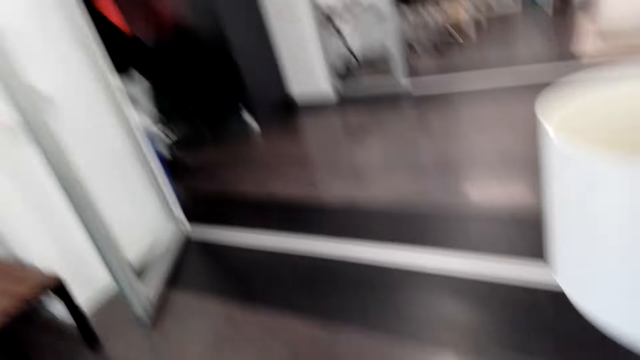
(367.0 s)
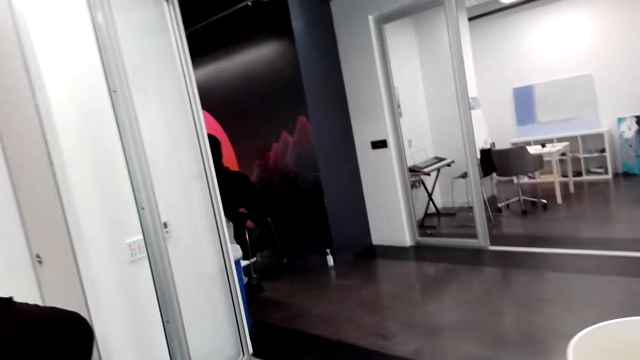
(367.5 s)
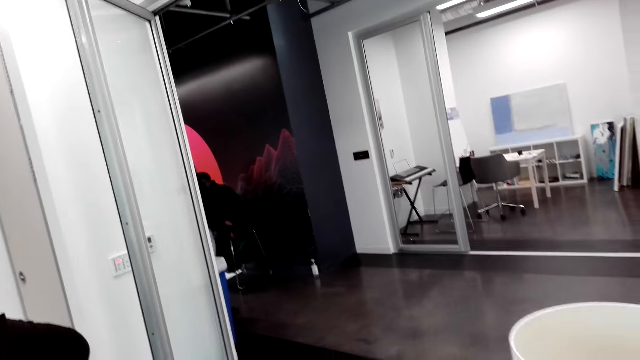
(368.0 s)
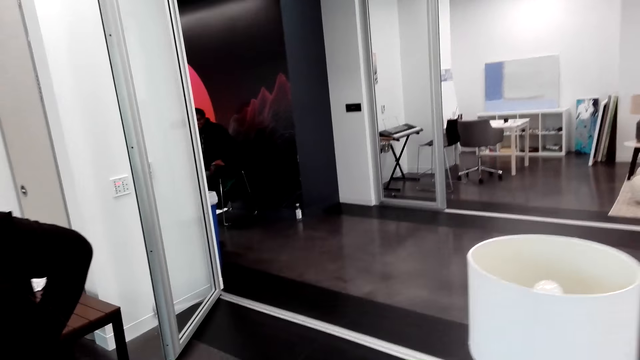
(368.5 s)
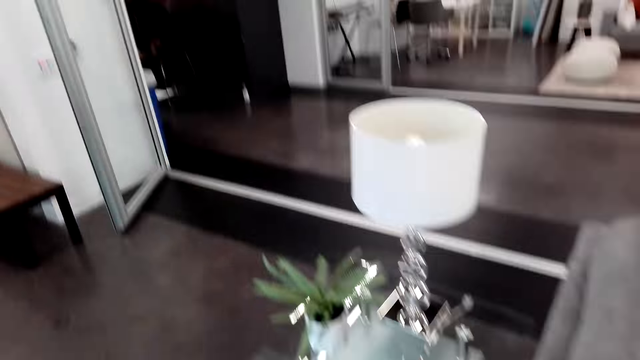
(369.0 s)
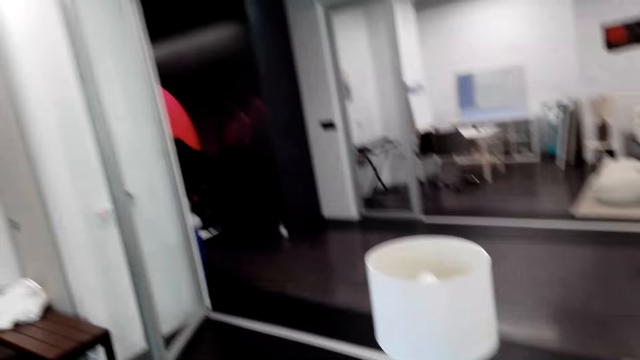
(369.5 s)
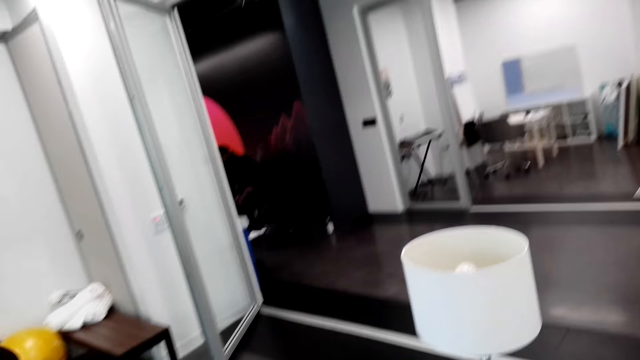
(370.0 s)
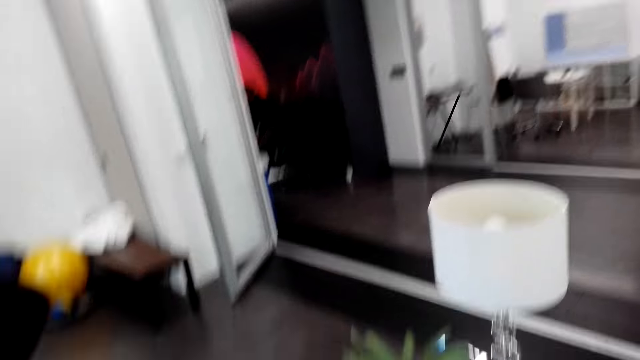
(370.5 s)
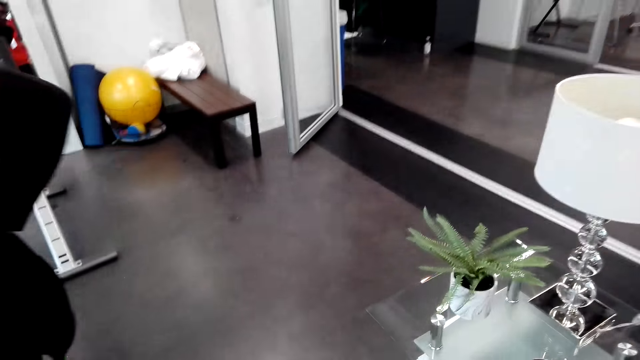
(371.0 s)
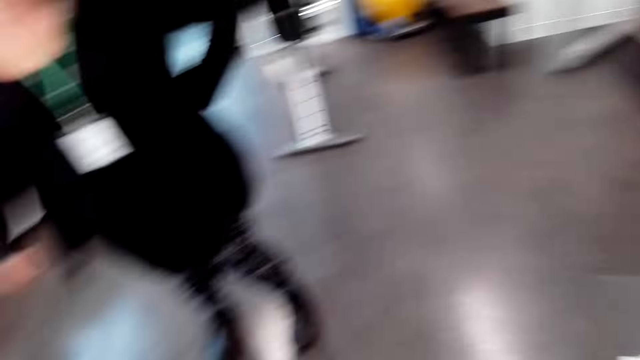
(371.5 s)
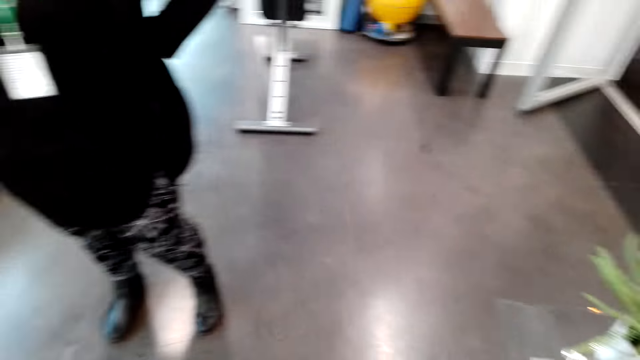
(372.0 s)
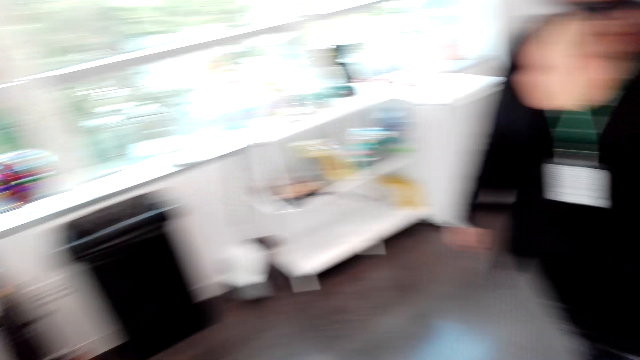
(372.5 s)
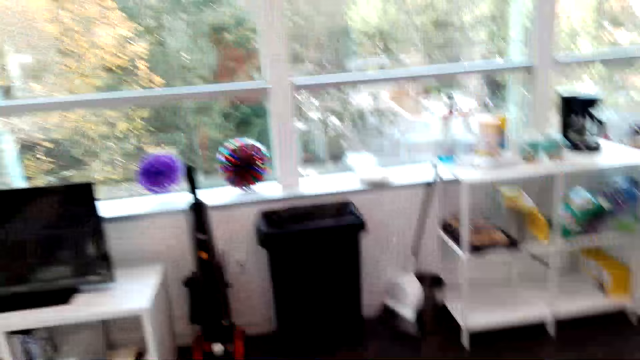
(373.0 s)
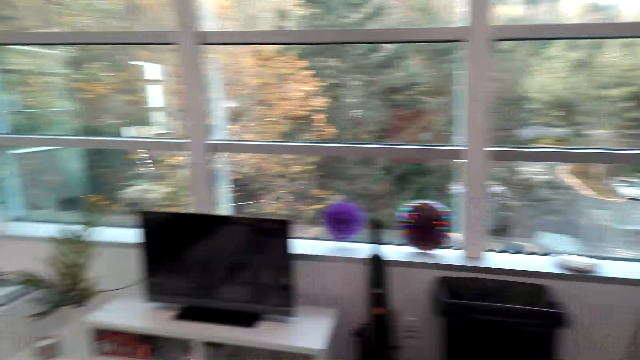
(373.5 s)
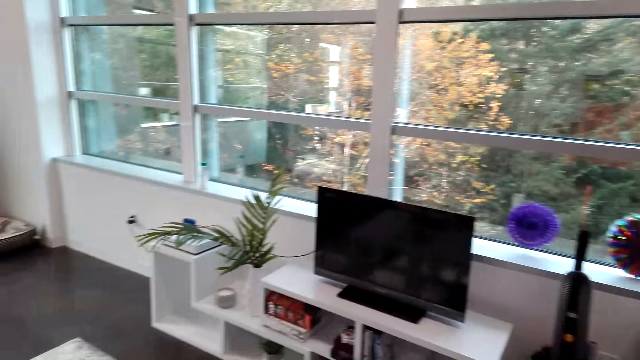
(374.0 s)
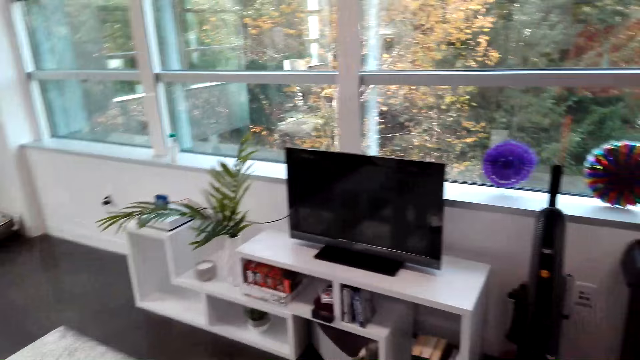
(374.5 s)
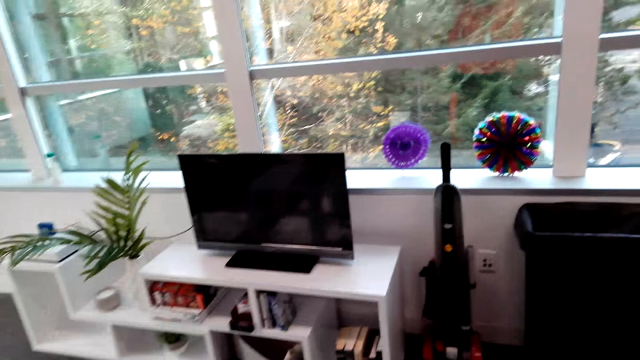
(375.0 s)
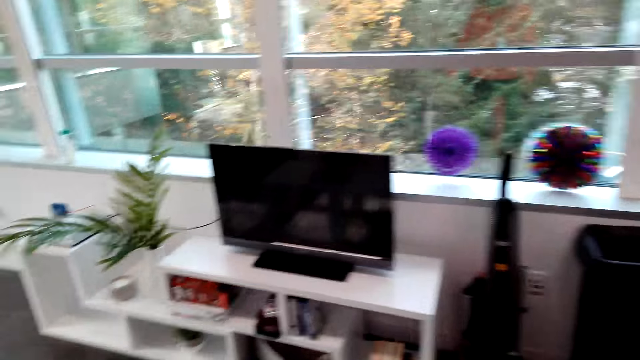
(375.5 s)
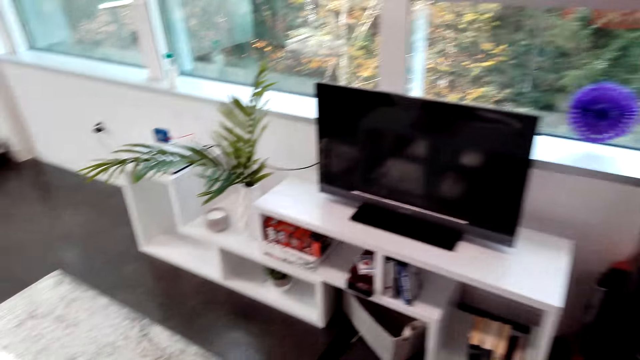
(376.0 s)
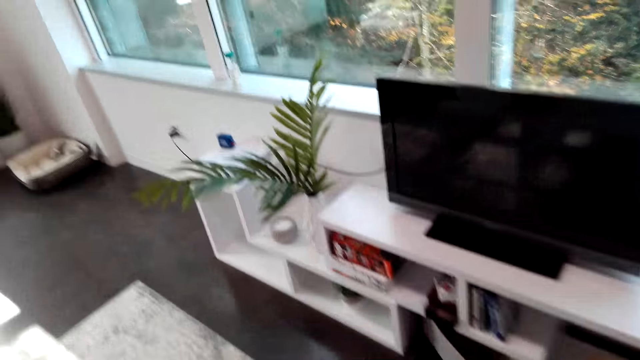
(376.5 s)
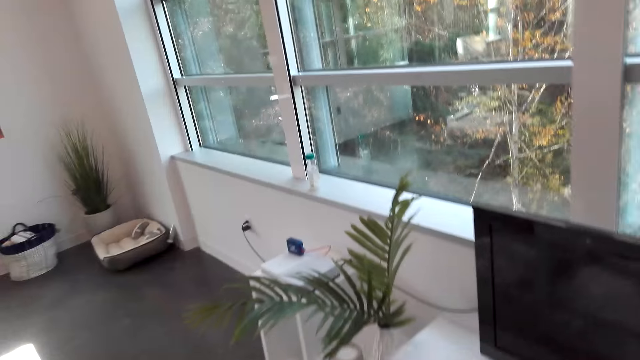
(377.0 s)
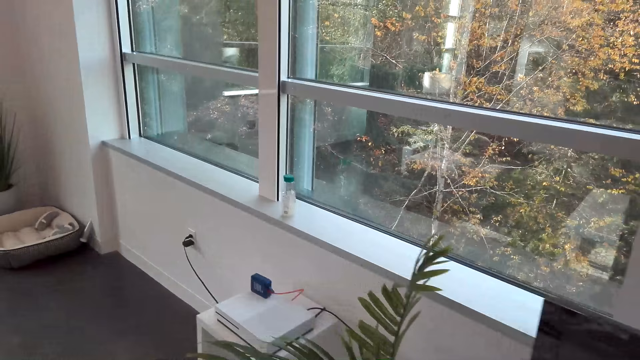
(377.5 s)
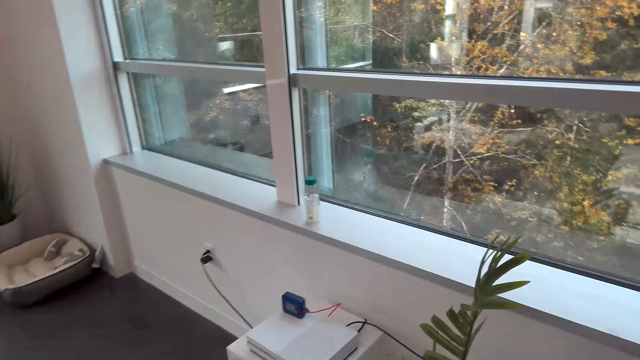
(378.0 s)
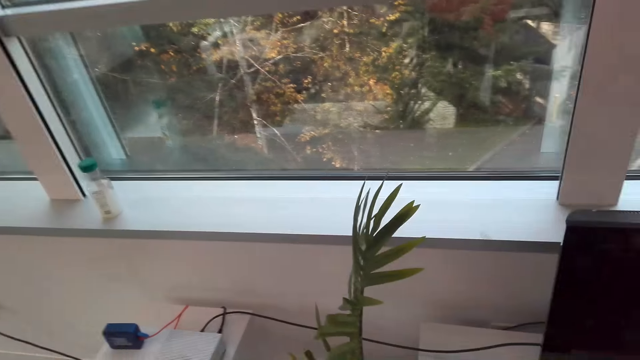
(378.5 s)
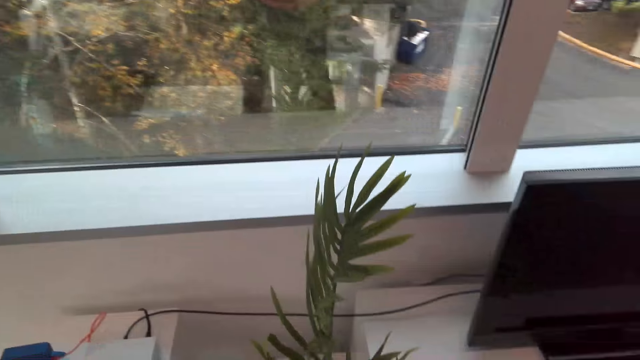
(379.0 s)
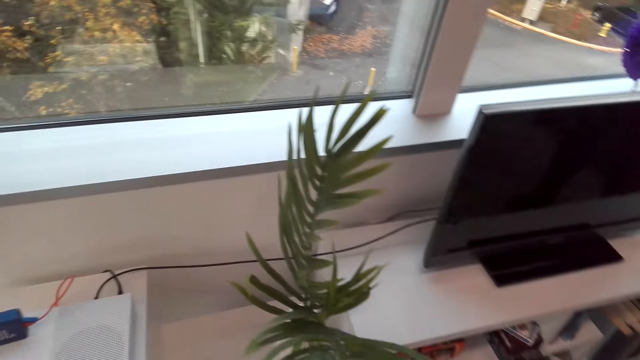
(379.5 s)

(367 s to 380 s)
The camera wearer looks around. They walk around.

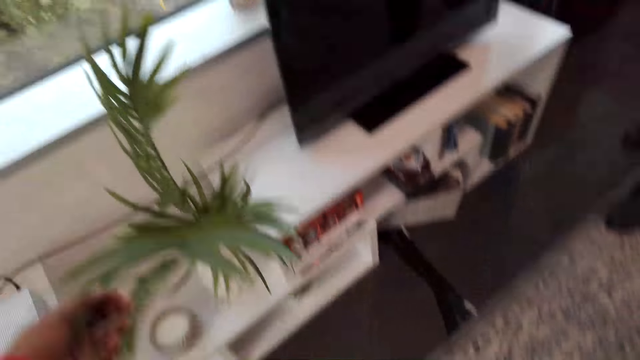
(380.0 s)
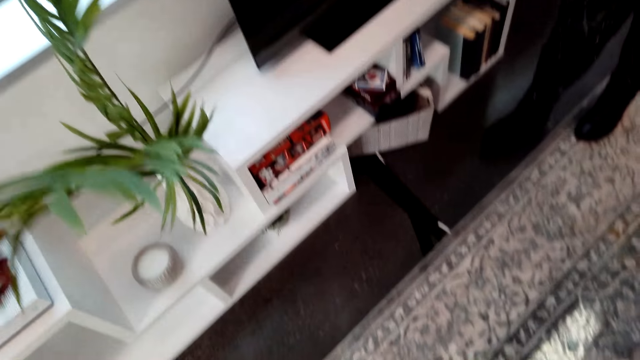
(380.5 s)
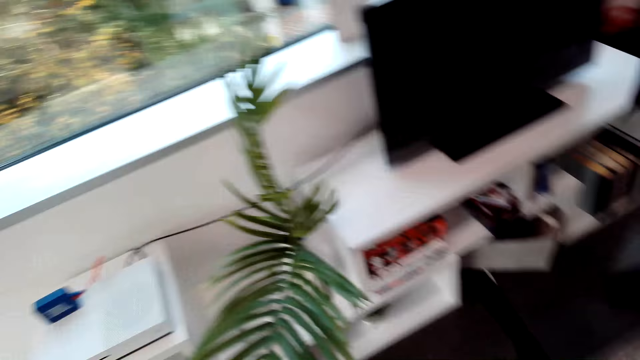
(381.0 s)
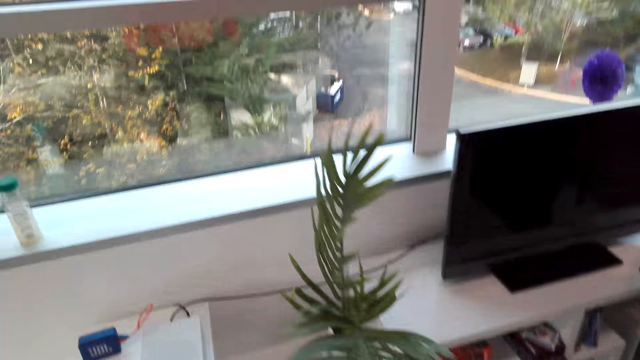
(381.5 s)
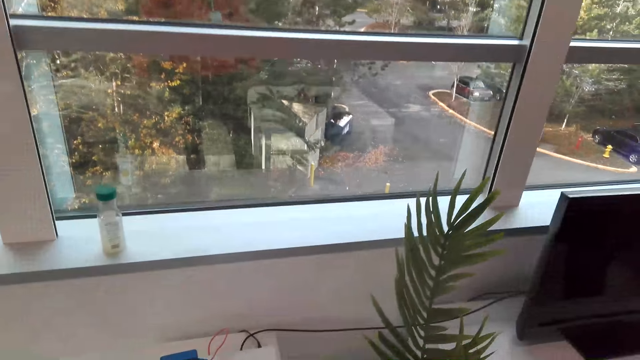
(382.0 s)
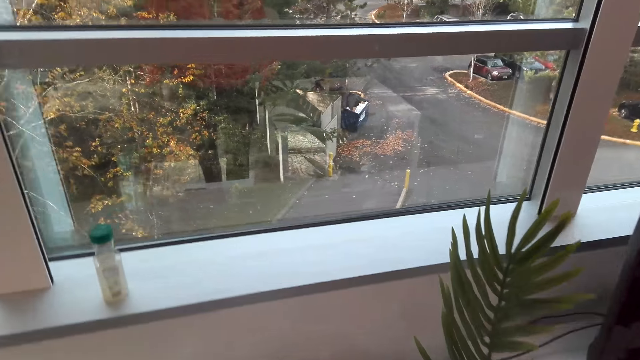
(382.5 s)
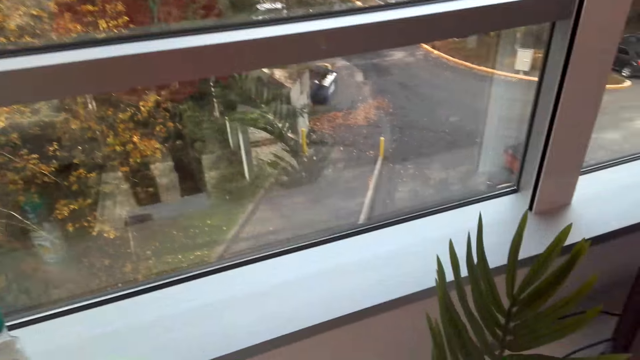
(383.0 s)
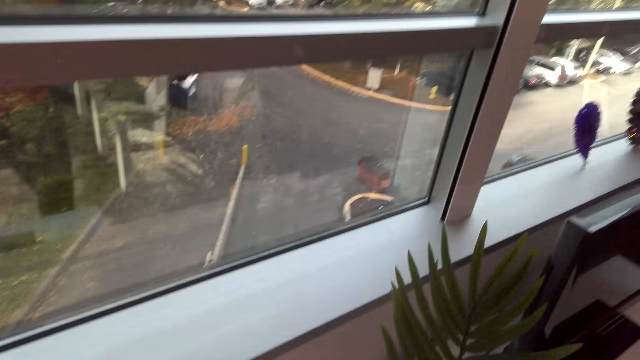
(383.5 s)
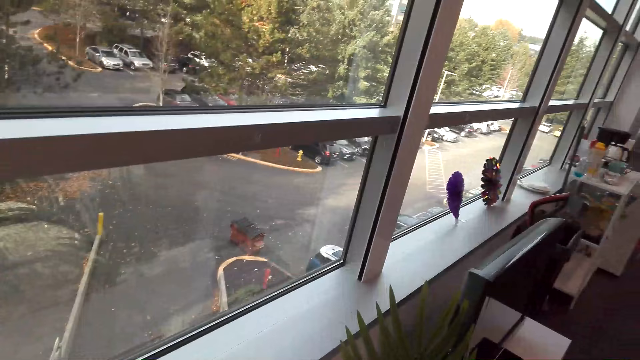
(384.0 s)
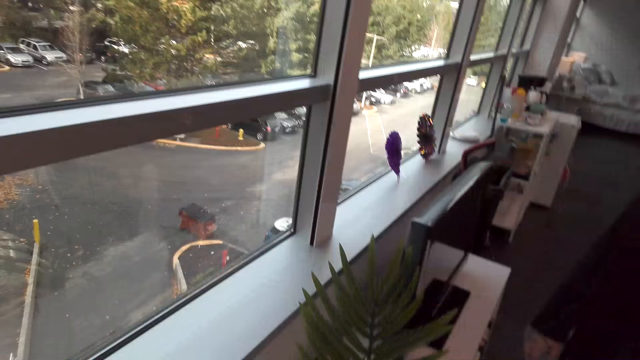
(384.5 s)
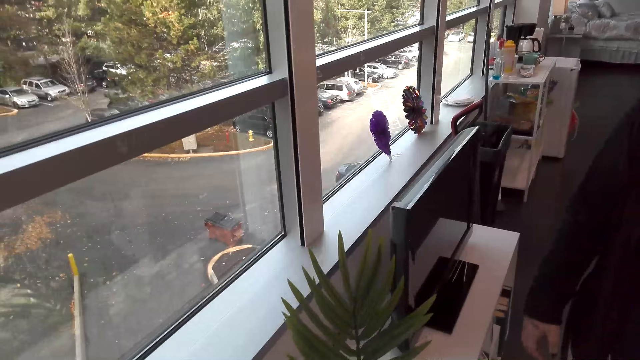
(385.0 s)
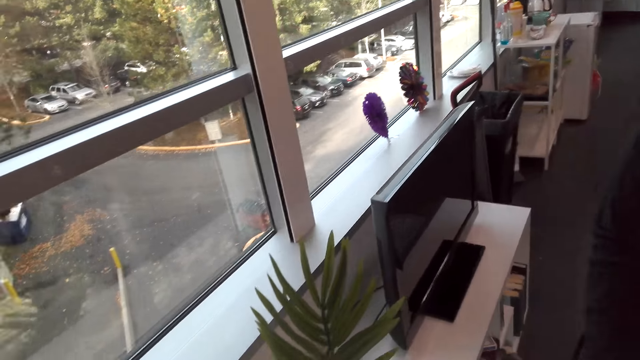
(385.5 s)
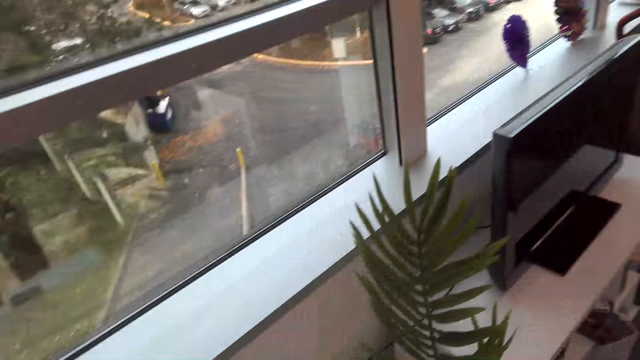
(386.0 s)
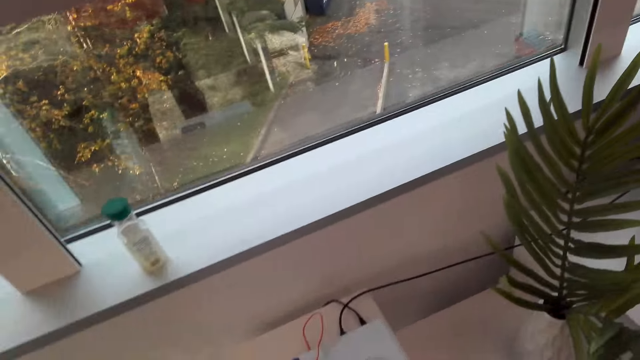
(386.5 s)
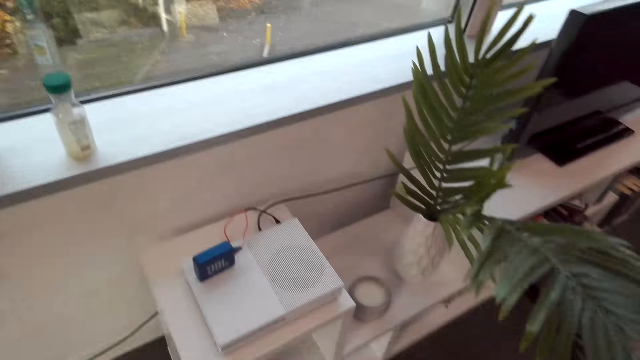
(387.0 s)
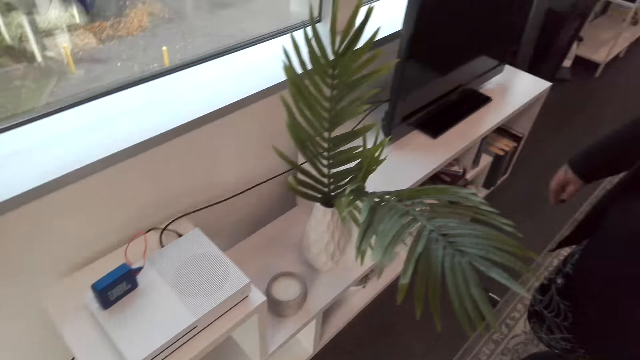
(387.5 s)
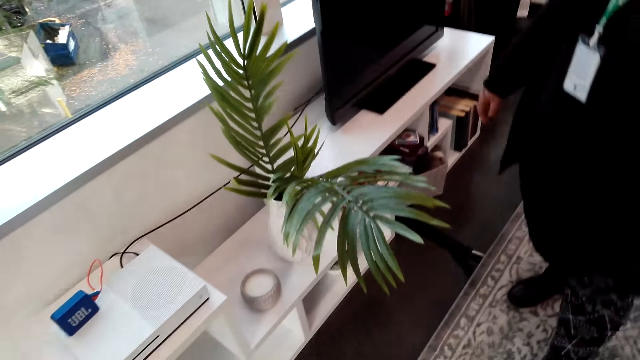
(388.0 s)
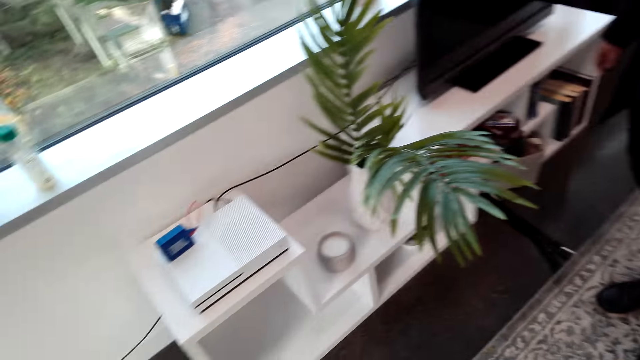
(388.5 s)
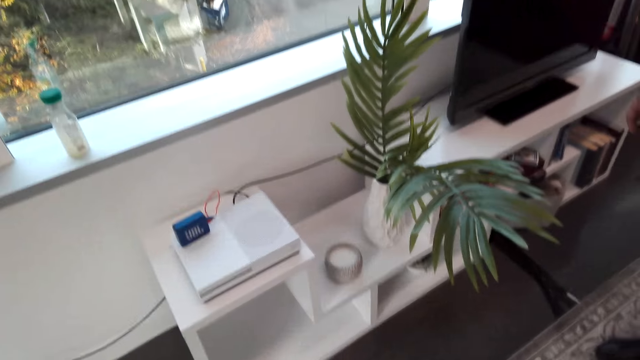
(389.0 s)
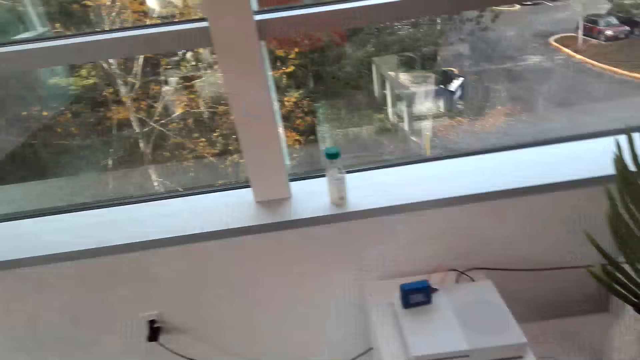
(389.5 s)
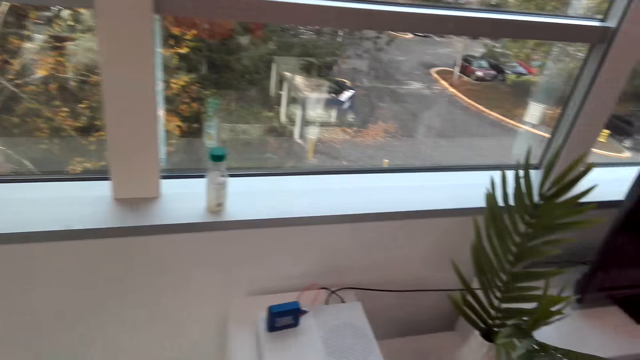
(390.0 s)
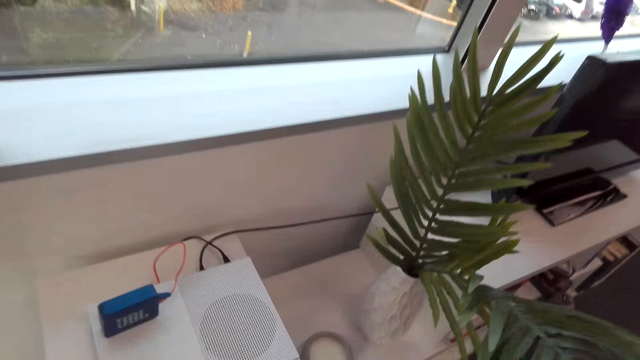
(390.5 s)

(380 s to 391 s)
The camera wearer looks around. They dialogue with the woman.
